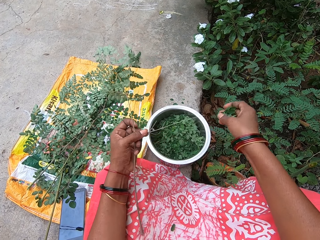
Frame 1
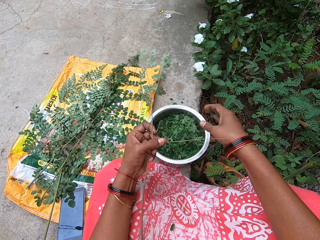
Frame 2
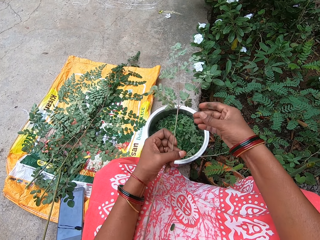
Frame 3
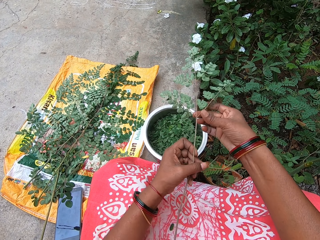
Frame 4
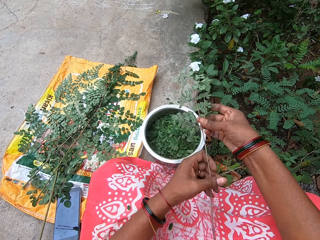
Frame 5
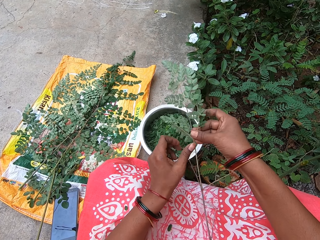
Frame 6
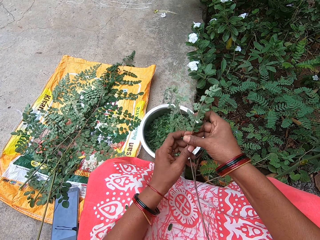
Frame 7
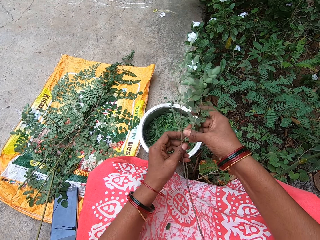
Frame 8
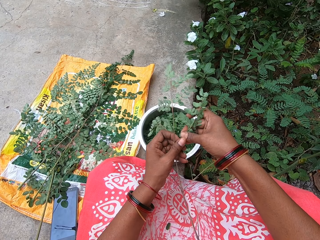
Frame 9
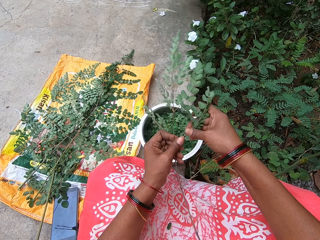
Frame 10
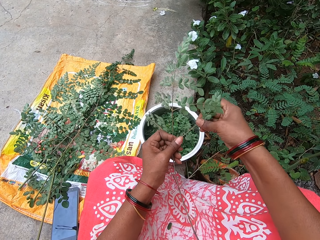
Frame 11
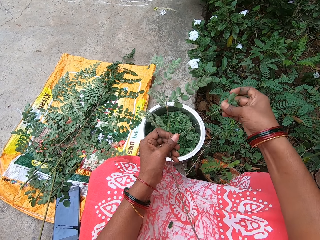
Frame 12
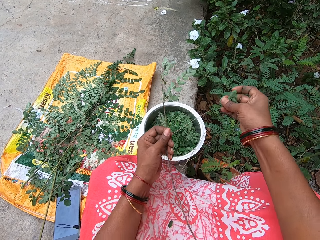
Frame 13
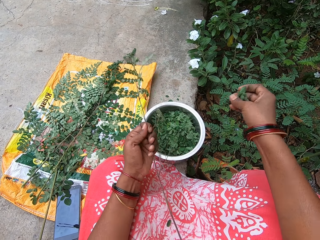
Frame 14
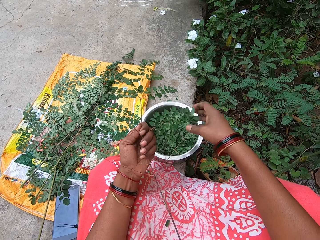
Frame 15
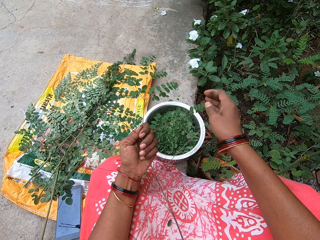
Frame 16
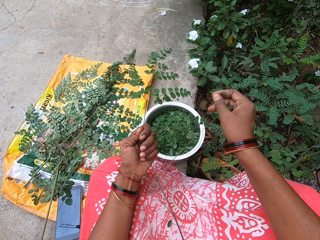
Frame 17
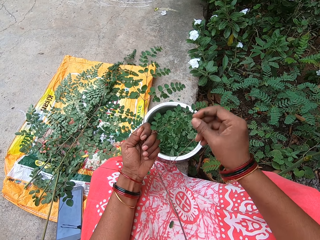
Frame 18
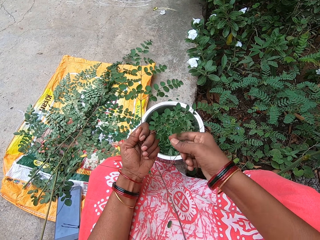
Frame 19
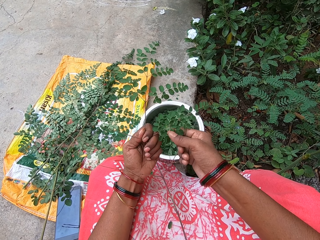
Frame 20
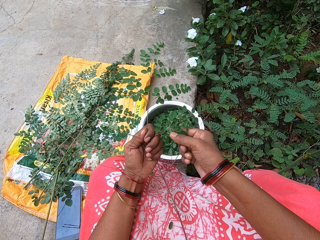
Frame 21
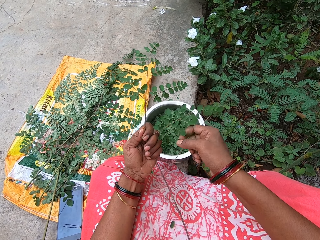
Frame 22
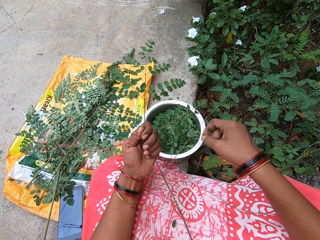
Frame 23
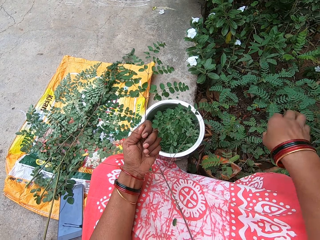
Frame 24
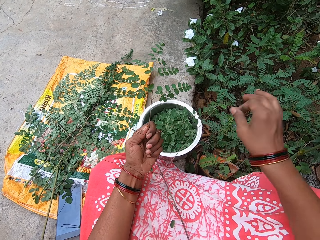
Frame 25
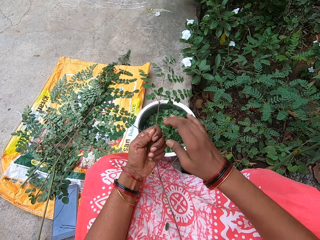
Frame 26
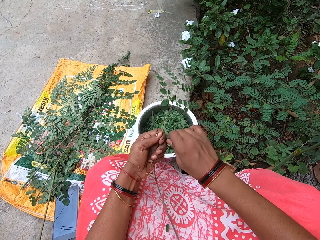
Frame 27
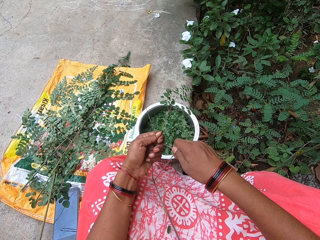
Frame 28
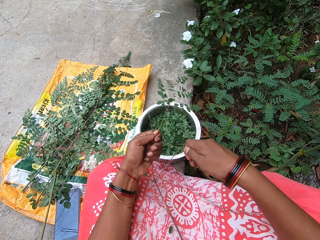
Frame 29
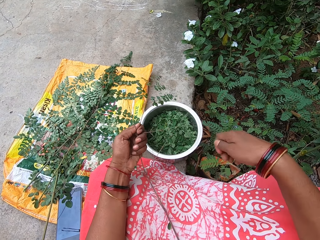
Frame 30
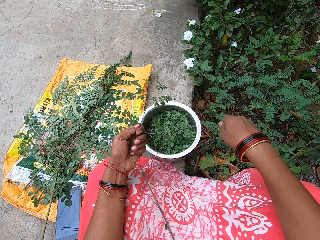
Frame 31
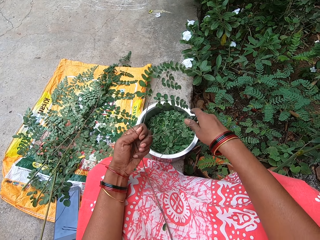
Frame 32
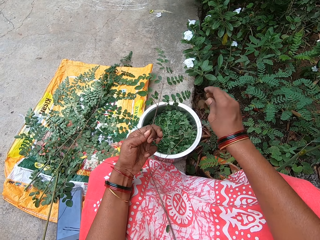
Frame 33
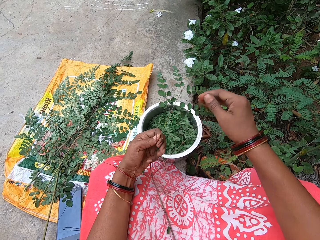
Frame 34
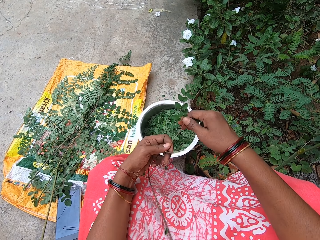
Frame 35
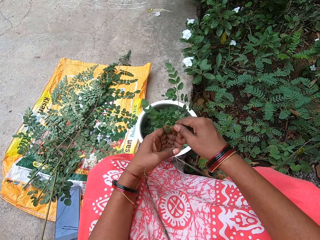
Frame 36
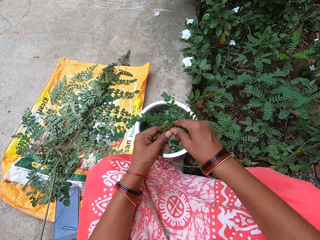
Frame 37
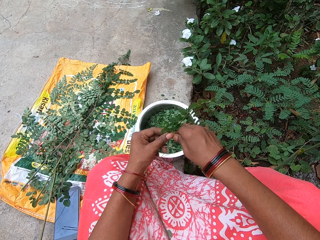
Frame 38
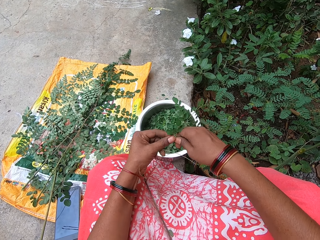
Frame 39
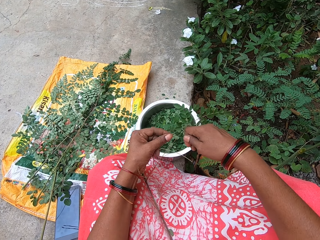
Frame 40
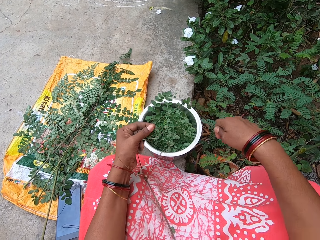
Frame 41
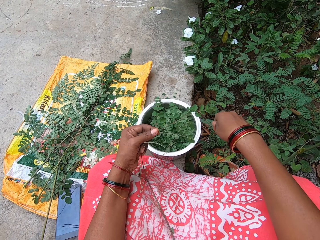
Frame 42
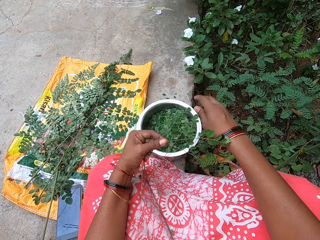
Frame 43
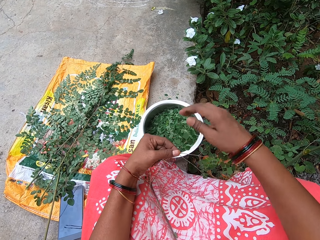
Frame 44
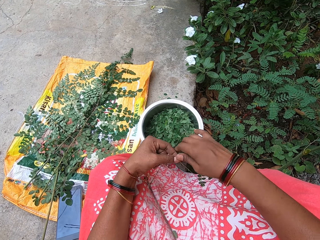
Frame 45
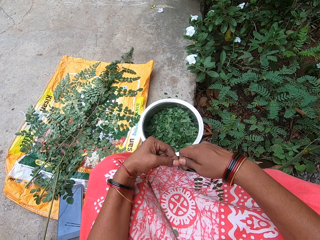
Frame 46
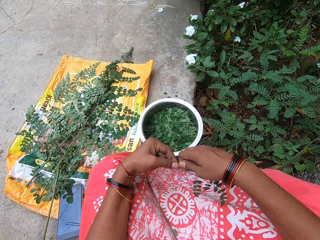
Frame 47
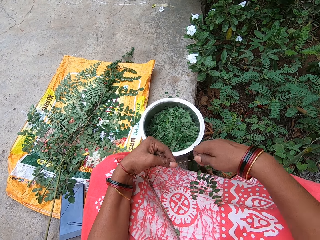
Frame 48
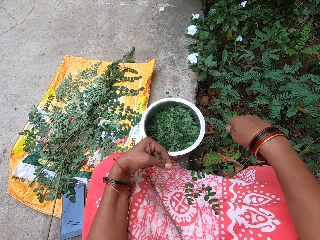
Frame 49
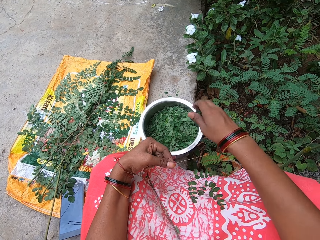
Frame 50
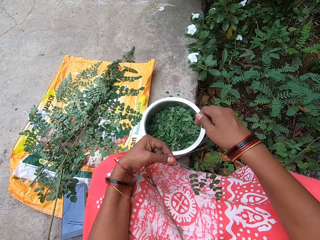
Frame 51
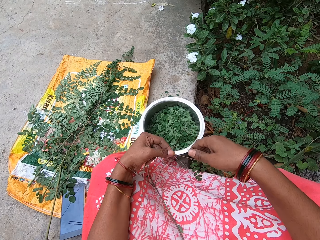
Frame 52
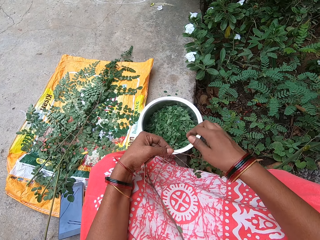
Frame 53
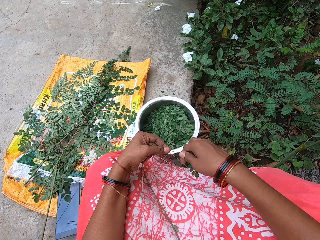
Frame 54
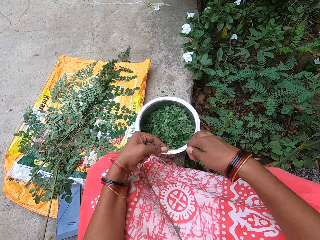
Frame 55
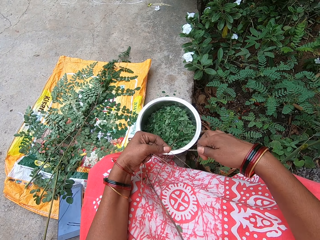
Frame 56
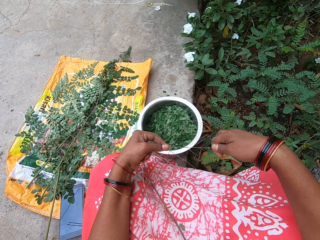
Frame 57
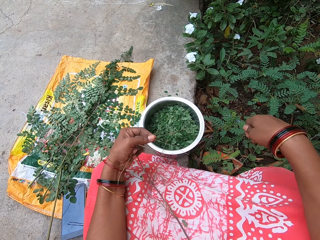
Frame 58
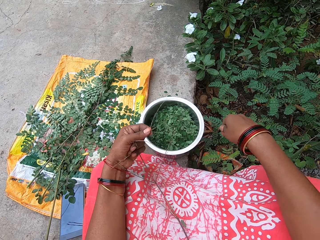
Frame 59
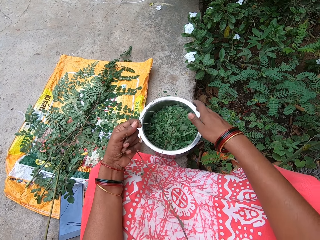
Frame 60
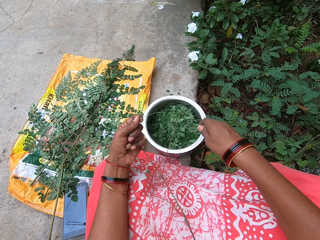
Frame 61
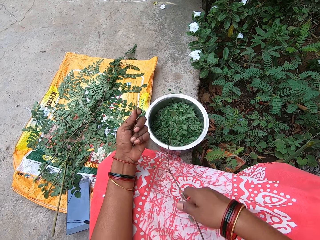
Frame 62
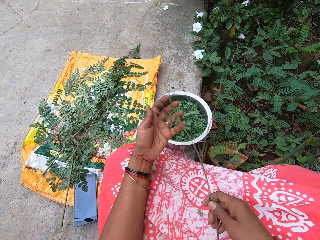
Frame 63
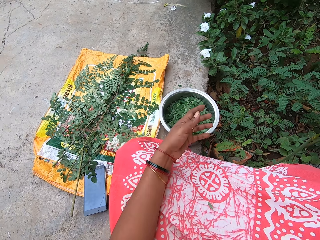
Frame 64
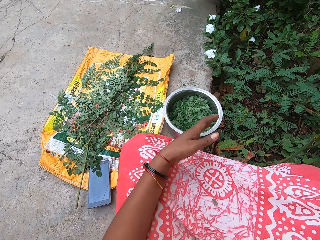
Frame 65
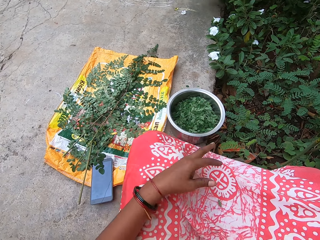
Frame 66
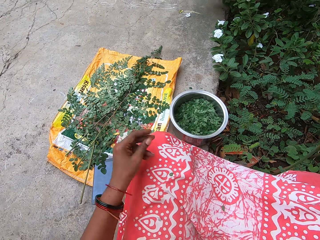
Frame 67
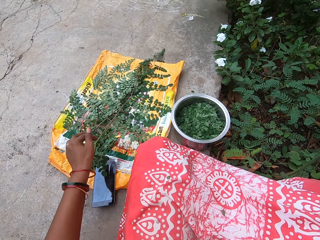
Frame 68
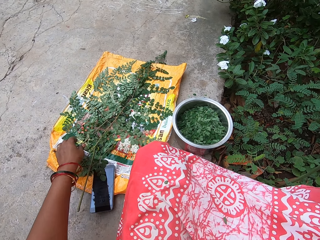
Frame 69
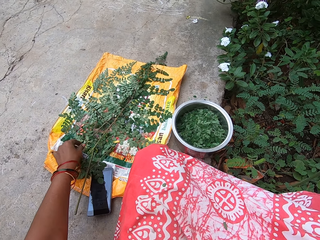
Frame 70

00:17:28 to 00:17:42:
The camera wearer plucks leaves from the stem of a parsley leaf in her left hand with her right hand. She drops the leaves in her right hand into a bowl on the floor. She plucks leaves from the stem of the parsley leaf in her left hand with her right hand. She drops the leaves in her right hand into the bowl on the floor. She shells leaves from a branch. She throws away trash. She plucks leaves from the stem of the parsley leaf in her left hand with her right hand. She drops the leaves in her right hand into the bowl on the floor. She plucks leaves from the stem of the parsley leaf in her left hand with her right hand. She drops the leaves in her right hand into the bowl on the floor. She plucks leaves from the stem of the parsley leaf in her left hand with her right hand. She drops the leaves in her right hand into the bowl on the floor. She plucks leaves from the stem of the parsley leaf in her left hand with her right hand. She drops the leaves in her right hand into the bowl on the floor. She picks the stem of the parsley leaf in her left hand with her right hand. She throws away the twig.

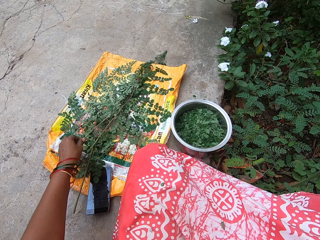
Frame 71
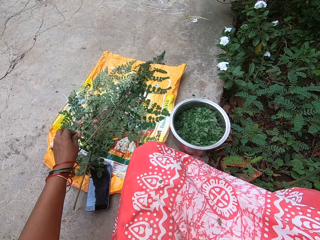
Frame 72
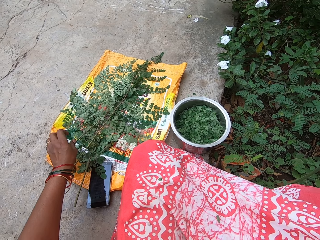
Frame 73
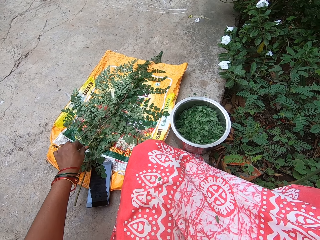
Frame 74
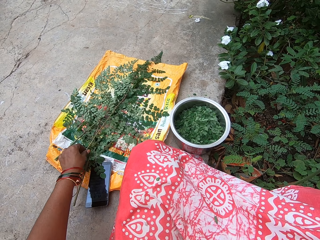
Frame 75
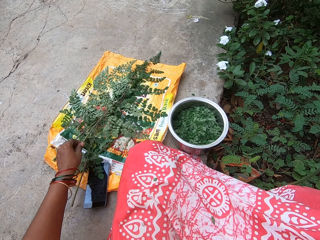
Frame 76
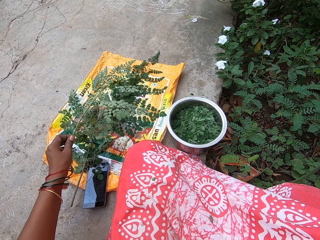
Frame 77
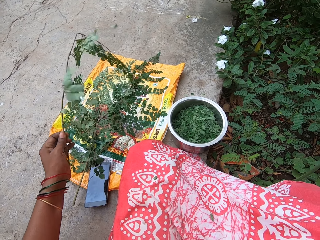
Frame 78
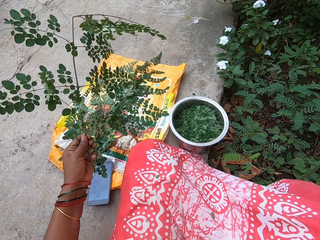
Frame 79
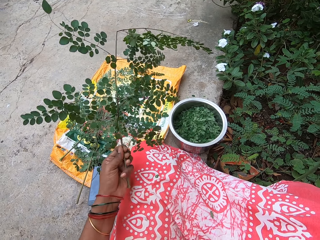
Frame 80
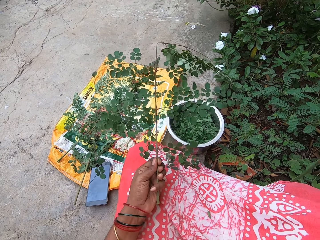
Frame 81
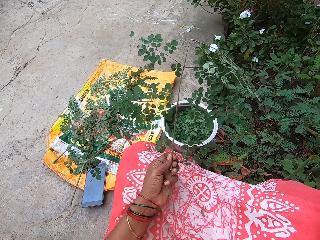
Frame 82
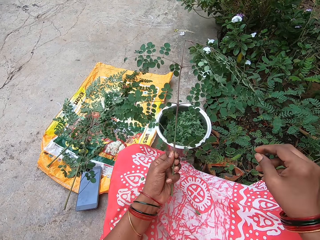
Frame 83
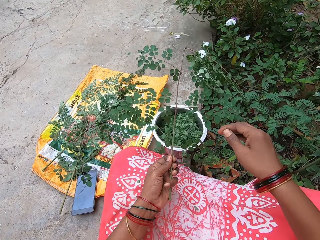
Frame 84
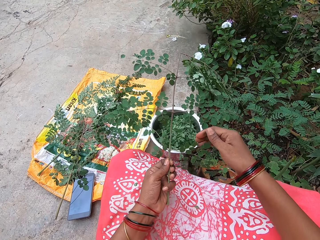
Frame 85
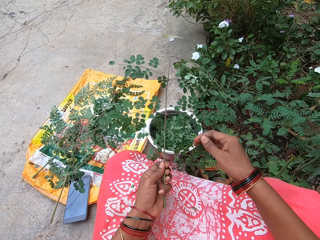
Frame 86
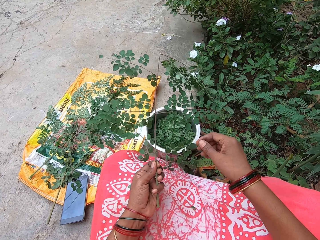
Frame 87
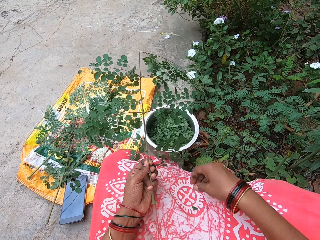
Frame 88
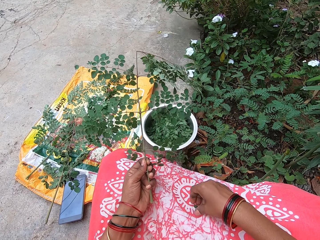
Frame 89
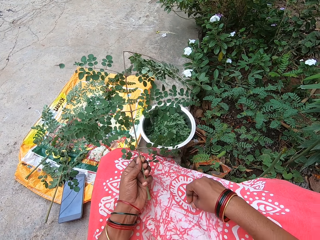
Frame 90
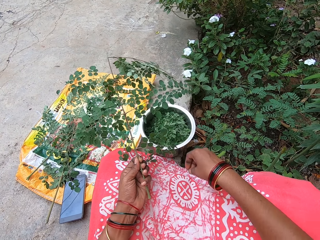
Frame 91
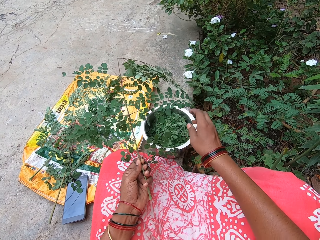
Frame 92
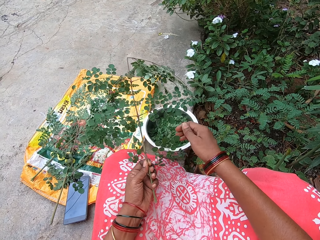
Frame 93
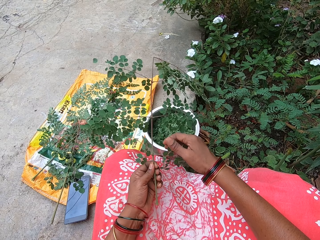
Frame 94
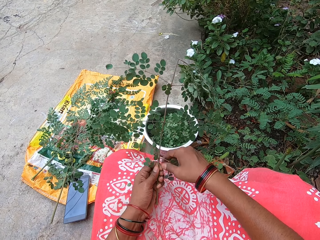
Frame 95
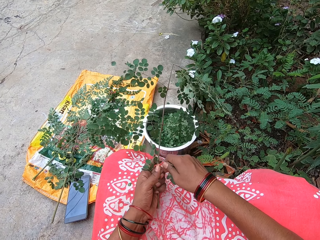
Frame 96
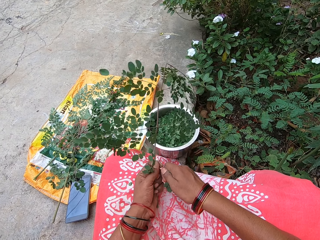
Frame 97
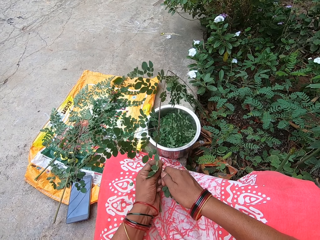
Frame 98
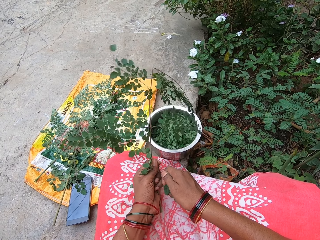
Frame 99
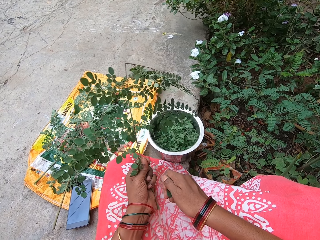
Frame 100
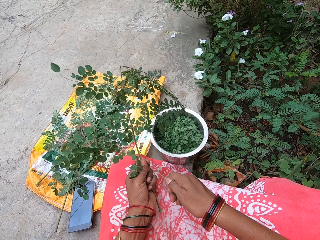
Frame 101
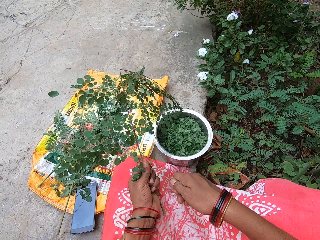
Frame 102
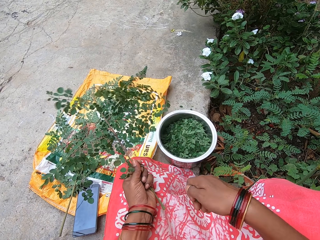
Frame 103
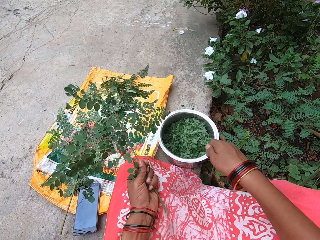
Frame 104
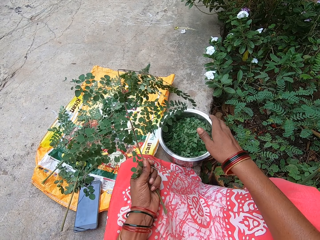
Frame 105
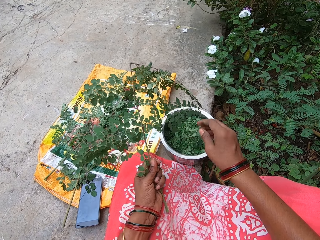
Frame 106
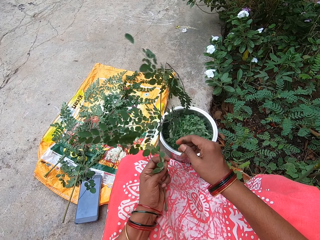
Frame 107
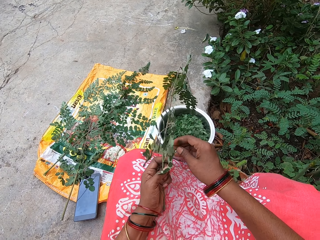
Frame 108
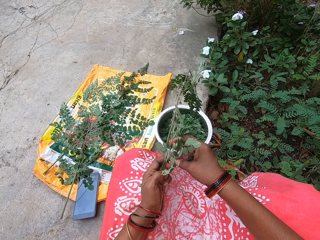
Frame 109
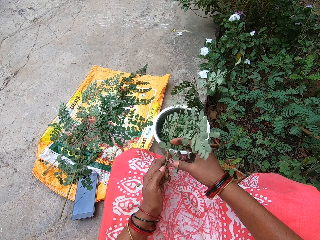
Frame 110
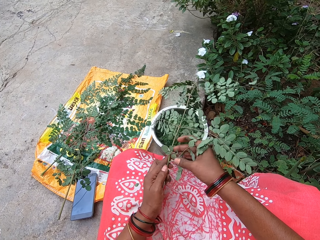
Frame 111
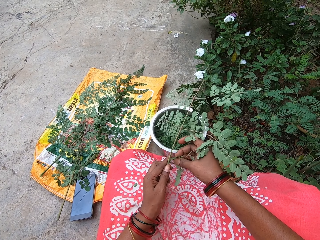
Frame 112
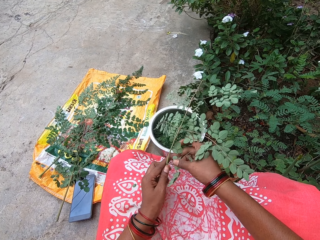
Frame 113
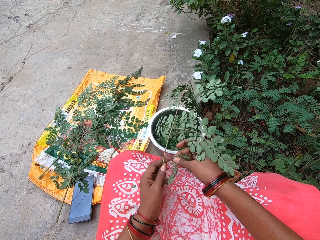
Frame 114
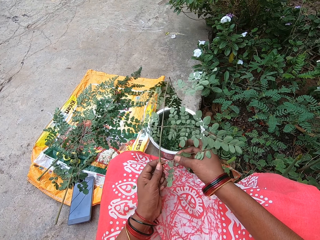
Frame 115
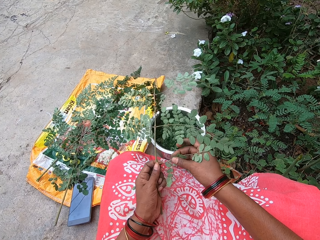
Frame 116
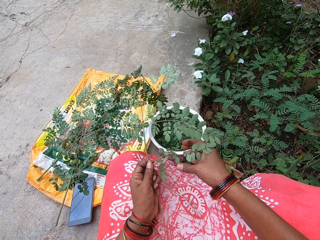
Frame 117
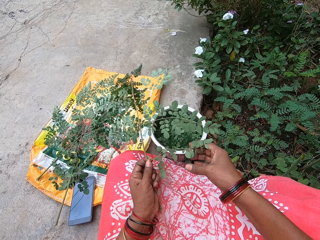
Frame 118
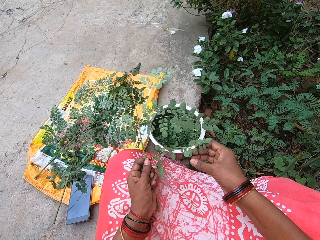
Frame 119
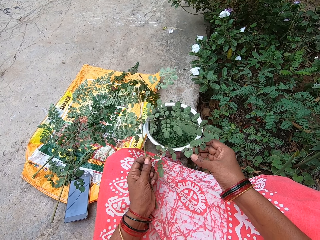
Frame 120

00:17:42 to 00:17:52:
The camera wearer touches the stem of a parsley leaf on the sack on the floor with her left hand. She picks a parsley leaf from the sack on the floor with her left hand. She picks a leaf on her lap with her right hand. She throws the leaf in her right hand into the bowl on the floor. She plucks leaves from the stem of the parsley leaf in her left hand with her right hand. She drops the leaves in her right hand into the bowl on the floor. She shells leaves from a branch.
